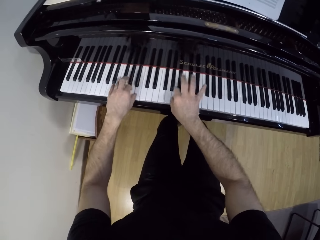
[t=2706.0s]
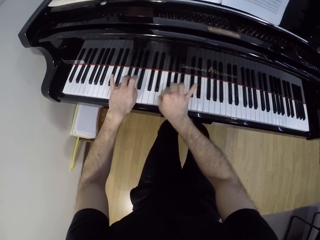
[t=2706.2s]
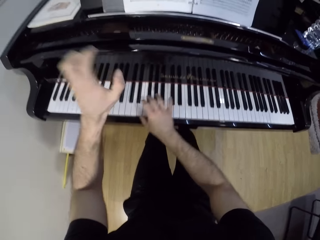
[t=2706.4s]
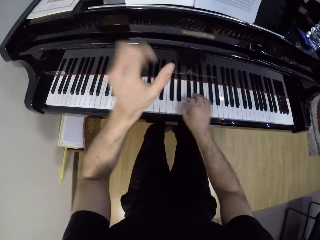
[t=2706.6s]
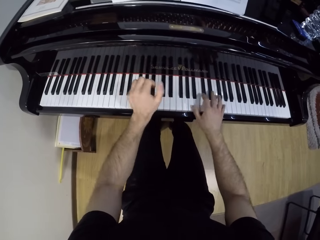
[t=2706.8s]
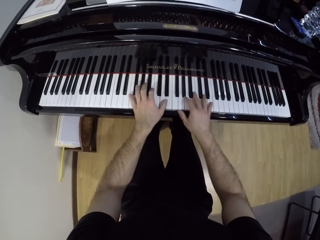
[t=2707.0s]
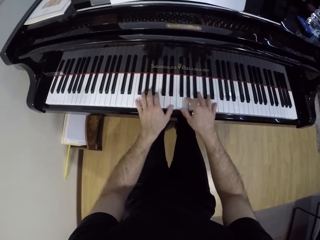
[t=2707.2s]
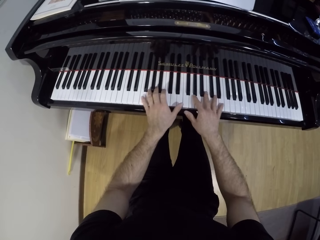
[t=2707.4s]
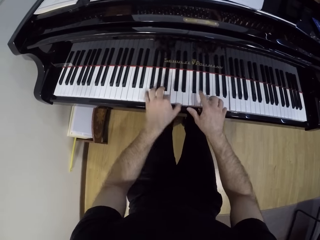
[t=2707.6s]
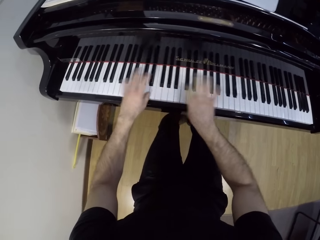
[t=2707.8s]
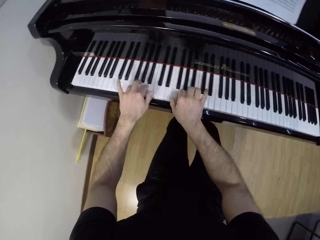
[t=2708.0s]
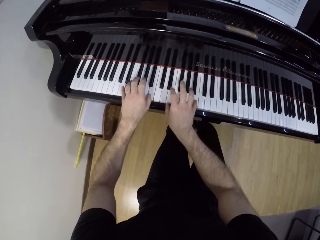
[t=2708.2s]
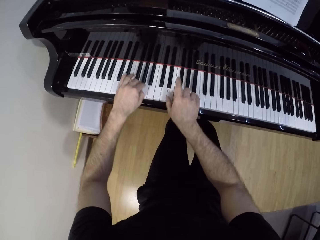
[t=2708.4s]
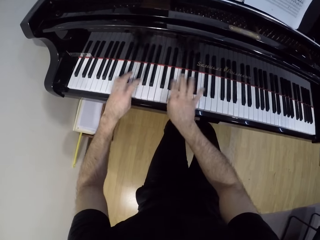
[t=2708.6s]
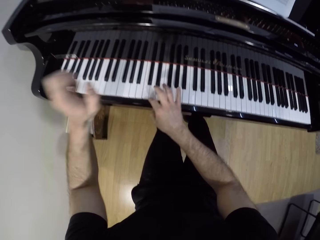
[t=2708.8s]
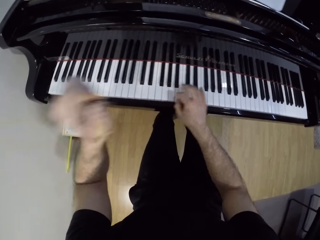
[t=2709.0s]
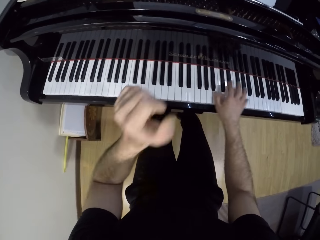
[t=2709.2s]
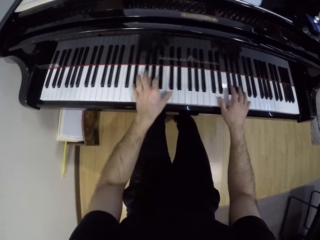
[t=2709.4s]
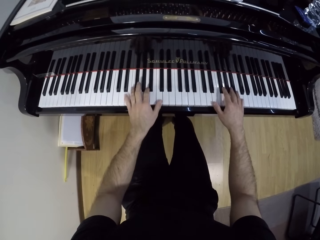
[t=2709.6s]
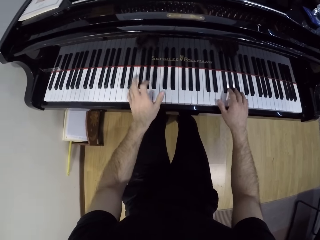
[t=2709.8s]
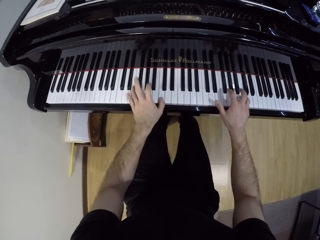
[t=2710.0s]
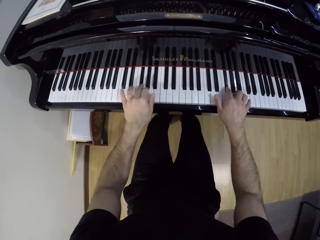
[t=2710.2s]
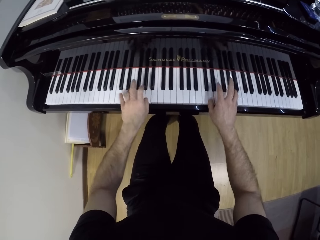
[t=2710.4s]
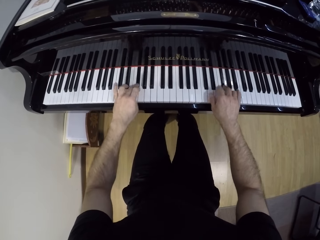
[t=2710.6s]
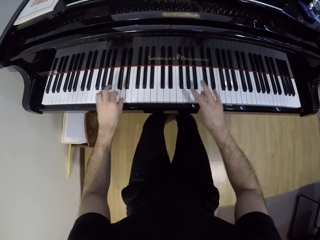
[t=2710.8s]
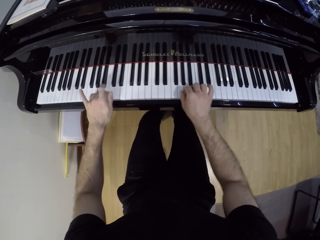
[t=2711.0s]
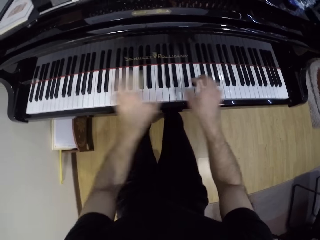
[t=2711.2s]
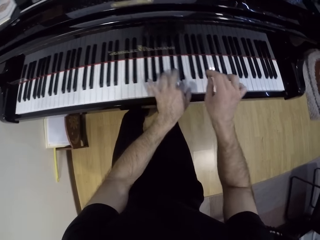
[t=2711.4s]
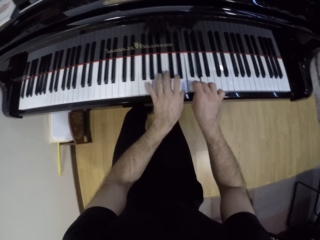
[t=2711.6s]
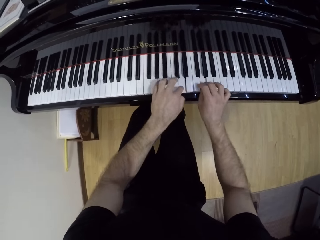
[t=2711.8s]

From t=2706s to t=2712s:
The camera wearer lifts his left hand up.

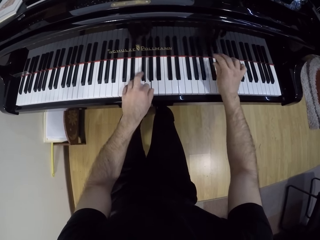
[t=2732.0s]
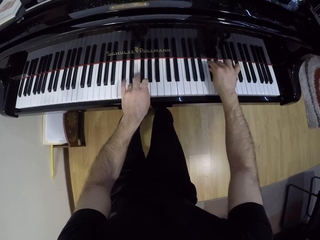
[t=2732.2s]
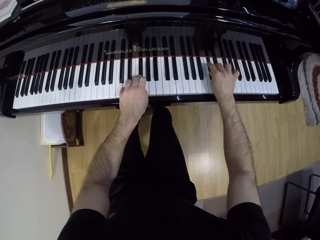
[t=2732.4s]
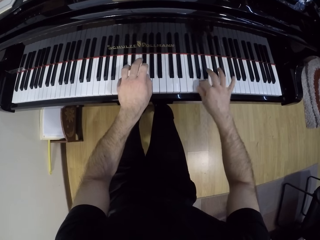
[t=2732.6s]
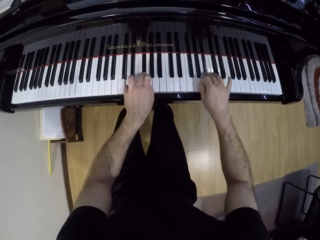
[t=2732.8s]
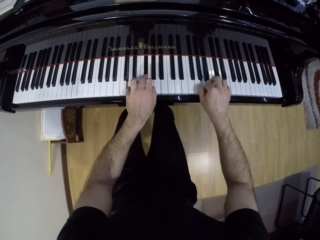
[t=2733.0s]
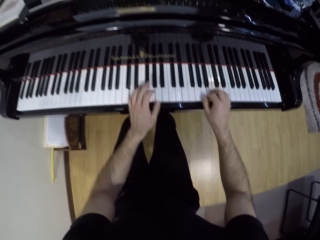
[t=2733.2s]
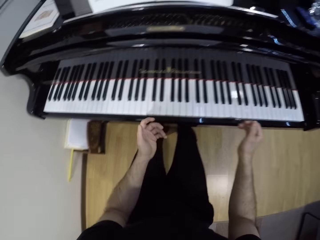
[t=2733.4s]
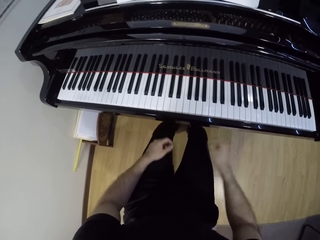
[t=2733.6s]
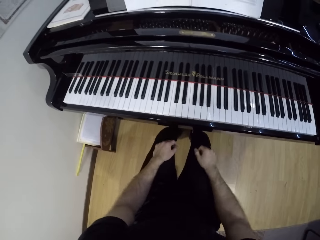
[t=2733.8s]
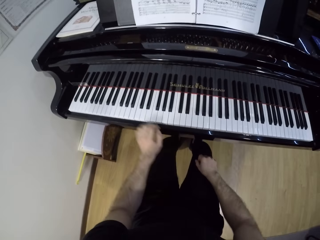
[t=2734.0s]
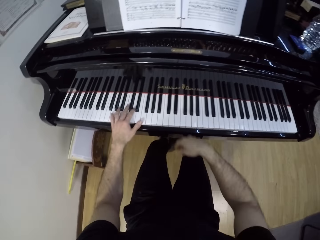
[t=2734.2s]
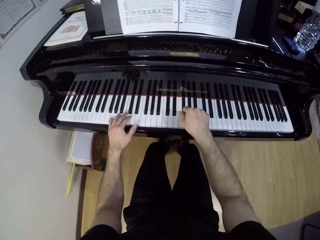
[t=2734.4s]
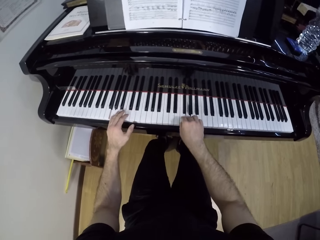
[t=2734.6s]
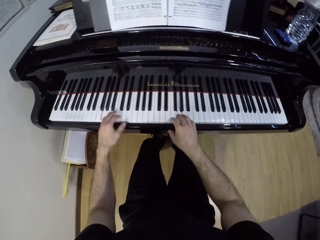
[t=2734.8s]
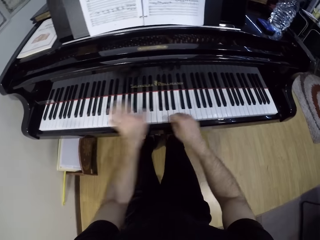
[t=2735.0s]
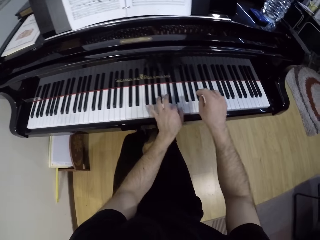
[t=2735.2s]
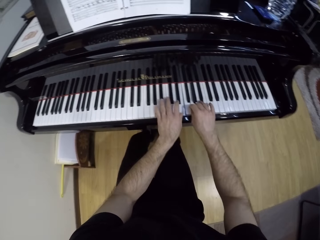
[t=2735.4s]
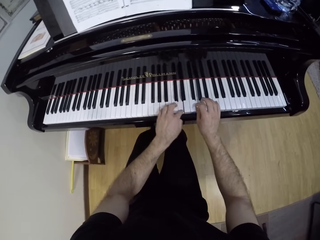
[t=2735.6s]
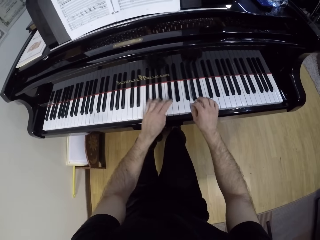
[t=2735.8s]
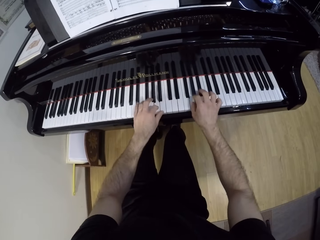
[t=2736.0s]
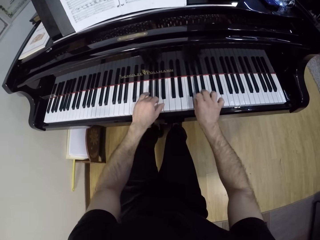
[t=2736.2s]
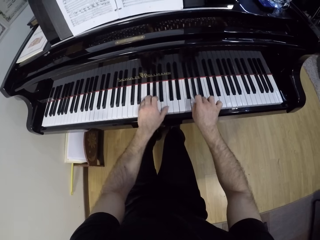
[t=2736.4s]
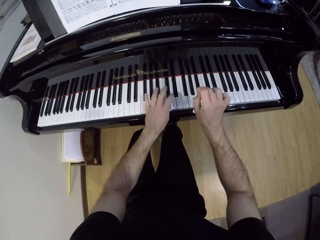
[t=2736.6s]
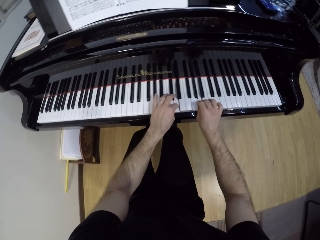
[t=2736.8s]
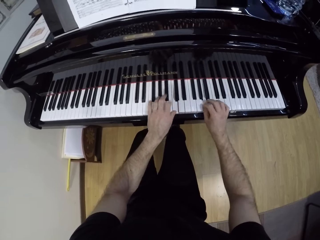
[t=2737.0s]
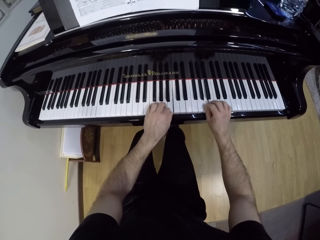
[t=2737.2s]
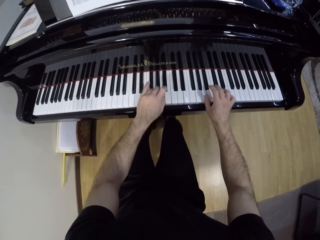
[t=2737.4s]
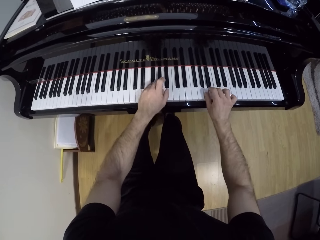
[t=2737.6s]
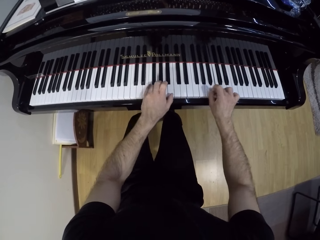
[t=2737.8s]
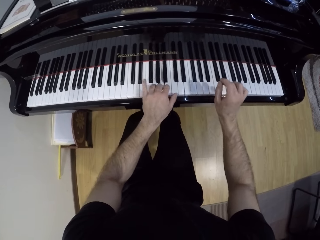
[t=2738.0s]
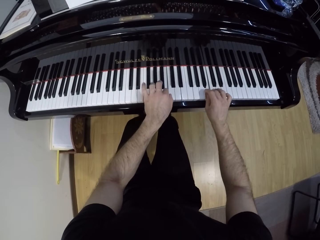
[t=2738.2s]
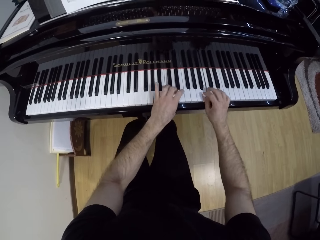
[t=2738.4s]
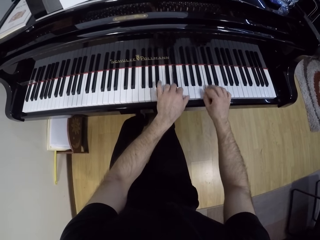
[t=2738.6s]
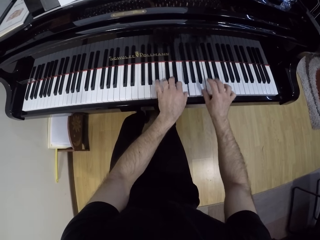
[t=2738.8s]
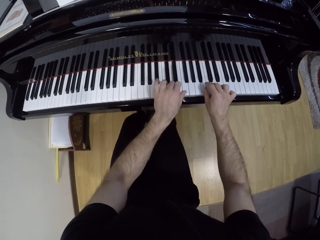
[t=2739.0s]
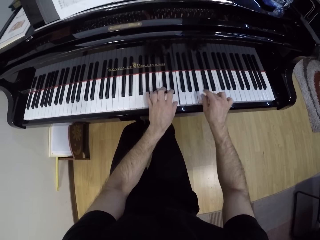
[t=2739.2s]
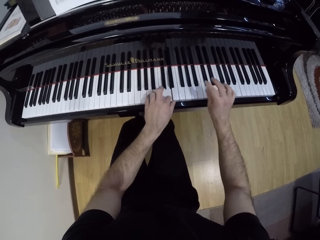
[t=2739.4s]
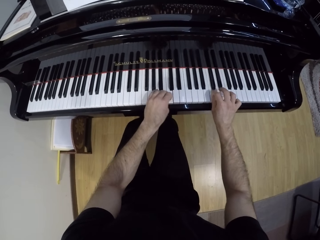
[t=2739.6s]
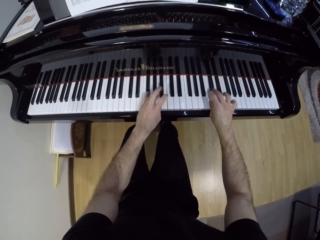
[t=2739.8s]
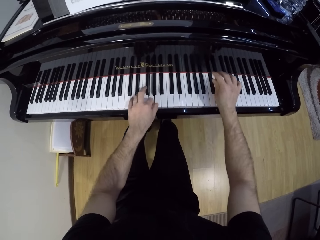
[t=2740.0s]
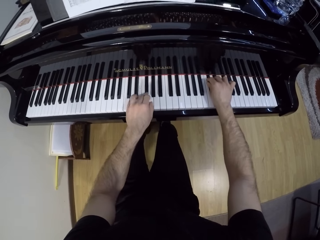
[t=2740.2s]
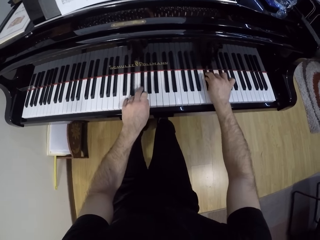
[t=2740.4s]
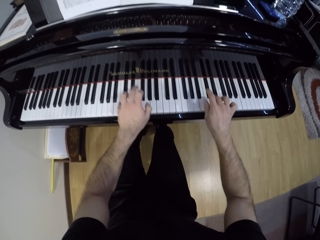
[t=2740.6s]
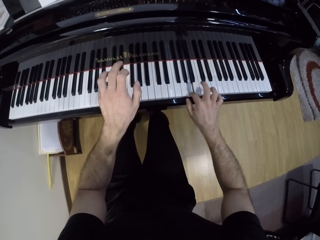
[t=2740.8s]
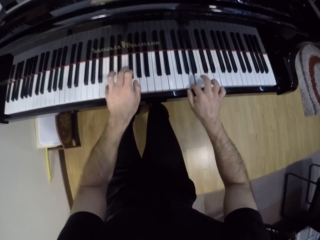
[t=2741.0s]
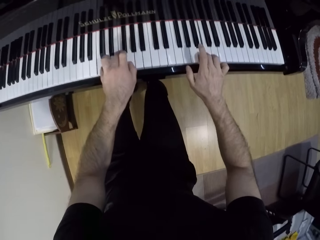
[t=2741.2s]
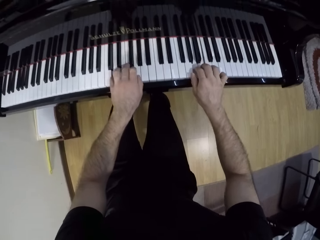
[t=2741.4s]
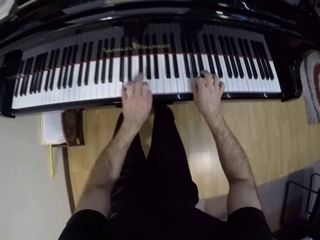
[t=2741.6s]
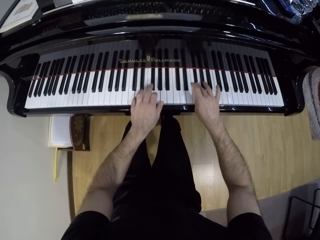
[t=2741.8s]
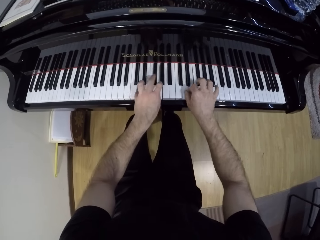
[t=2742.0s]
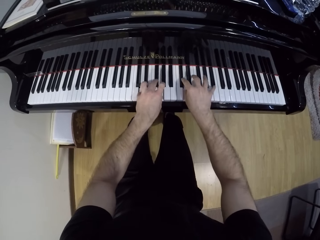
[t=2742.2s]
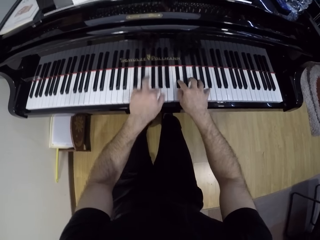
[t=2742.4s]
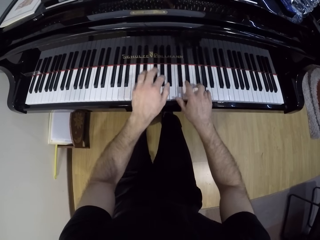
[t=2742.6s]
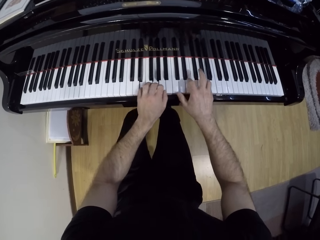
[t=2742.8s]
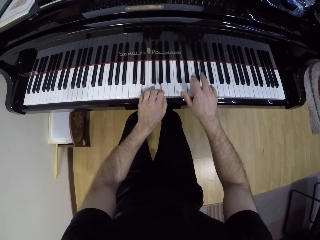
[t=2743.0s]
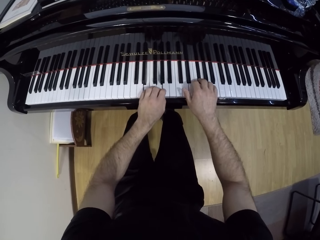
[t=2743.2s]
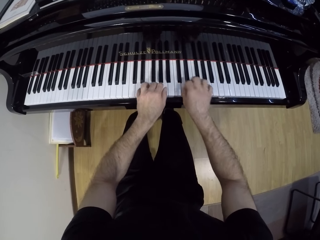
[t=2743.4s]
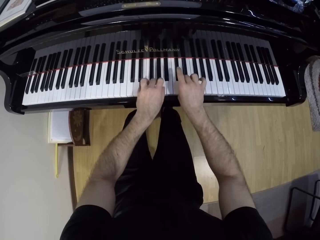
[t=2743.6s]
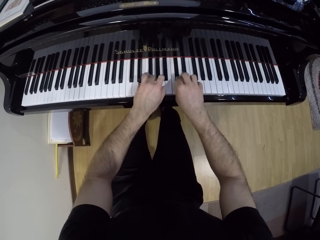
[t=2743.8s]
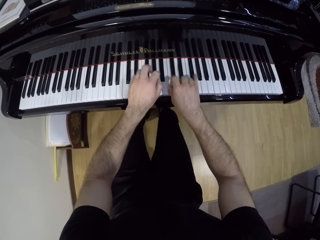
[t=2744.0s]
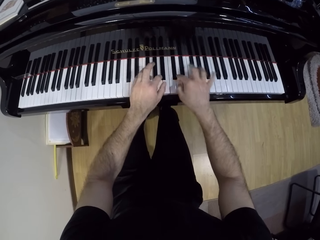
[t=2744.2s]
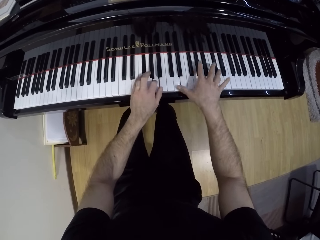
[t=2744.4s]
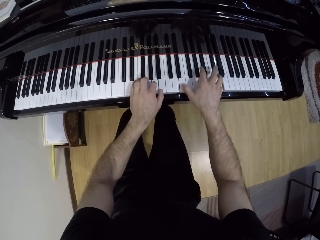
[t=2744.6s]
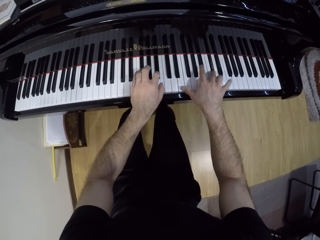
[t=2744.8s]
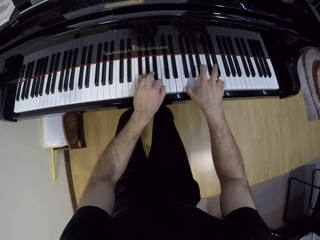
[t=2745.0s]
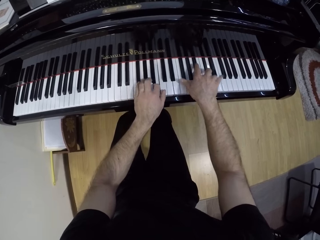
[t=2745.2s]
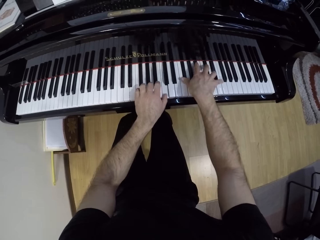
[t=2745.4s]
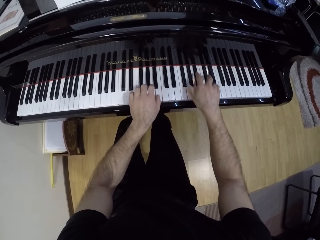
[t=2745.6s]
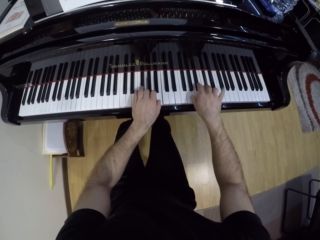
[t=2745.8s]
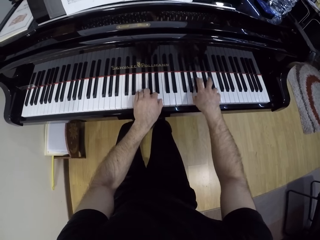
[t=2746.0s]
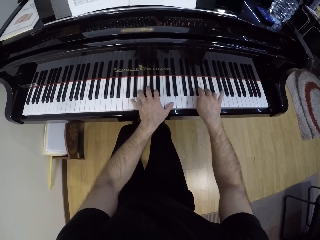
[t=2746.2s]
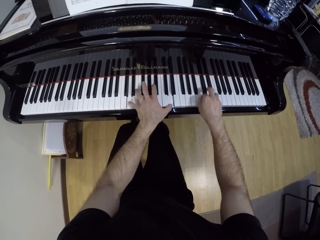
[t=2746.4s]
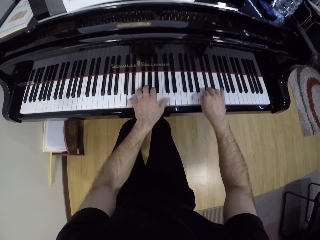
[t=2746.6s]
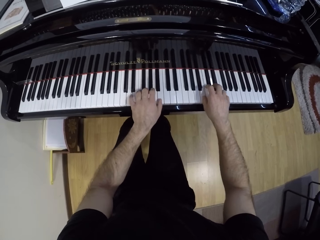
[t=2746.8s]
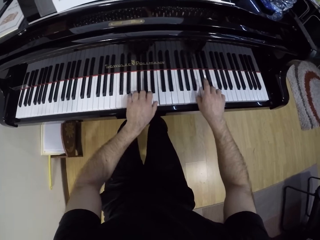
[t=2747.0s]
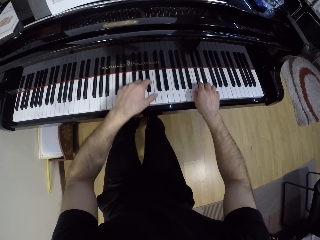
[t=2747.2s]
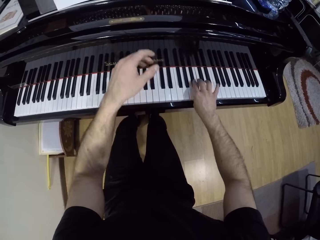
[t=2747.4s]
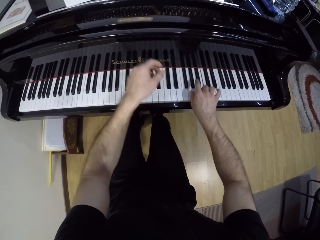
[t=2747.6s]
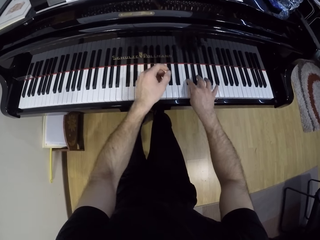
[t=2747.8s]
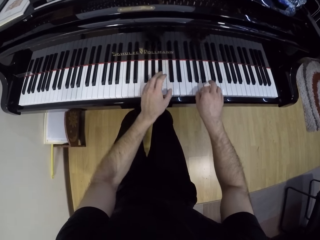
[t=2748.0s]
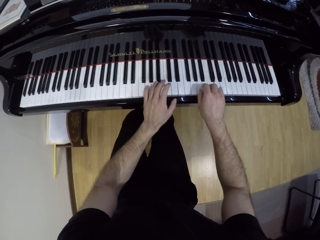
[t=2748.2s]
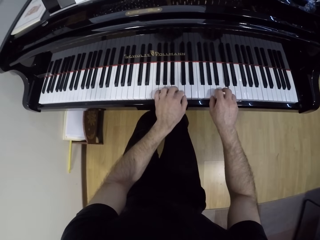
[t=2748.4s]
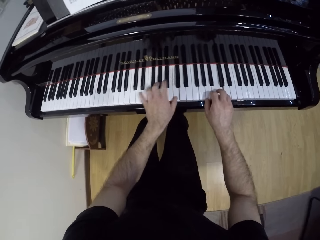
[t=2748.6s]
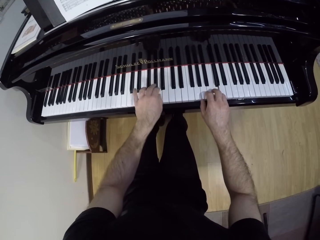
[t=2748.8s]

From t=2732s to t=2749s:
The camera wearer puts his hands on his lap. He plays the piano.
